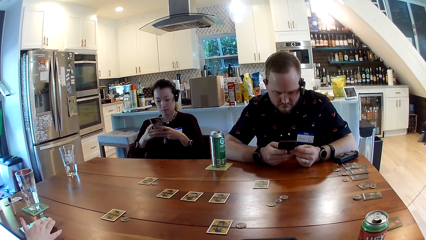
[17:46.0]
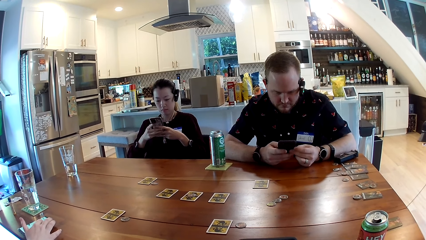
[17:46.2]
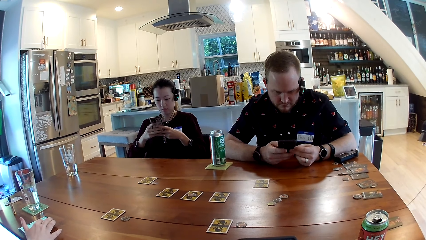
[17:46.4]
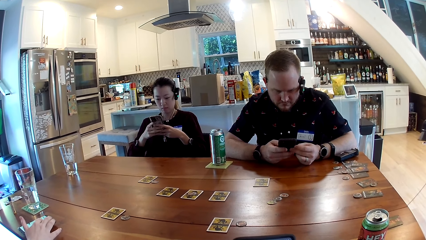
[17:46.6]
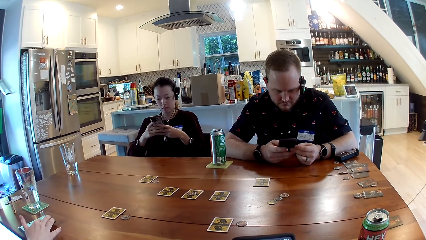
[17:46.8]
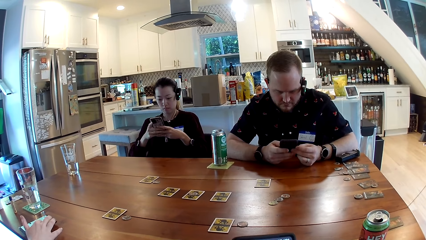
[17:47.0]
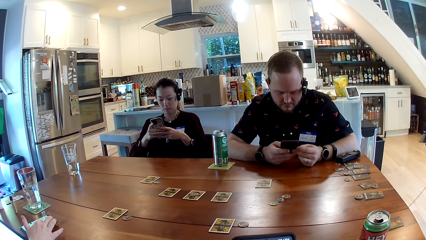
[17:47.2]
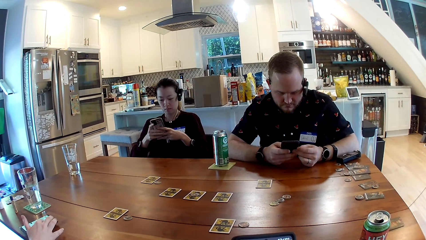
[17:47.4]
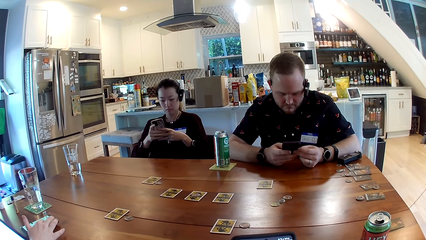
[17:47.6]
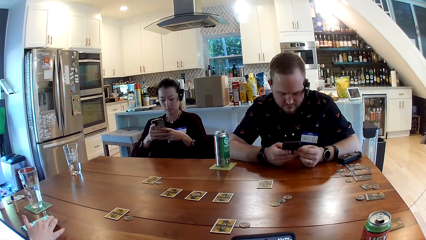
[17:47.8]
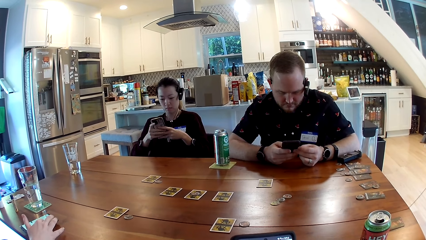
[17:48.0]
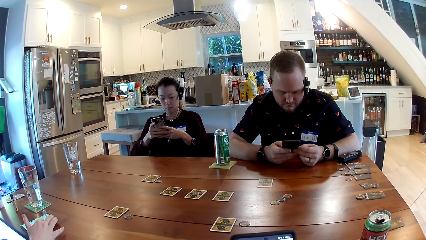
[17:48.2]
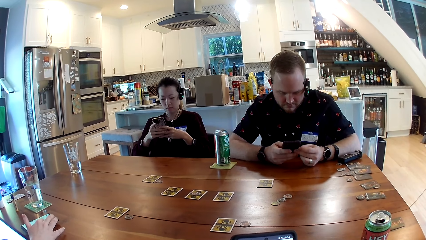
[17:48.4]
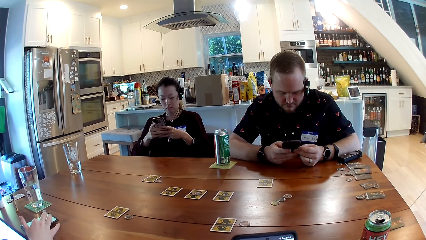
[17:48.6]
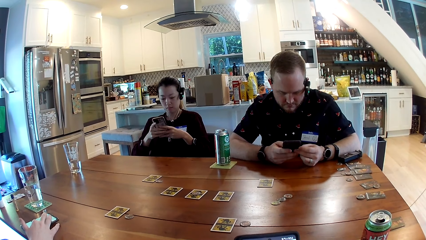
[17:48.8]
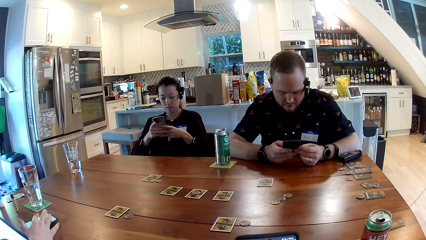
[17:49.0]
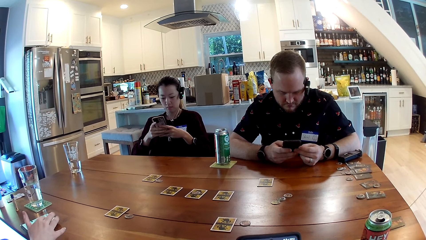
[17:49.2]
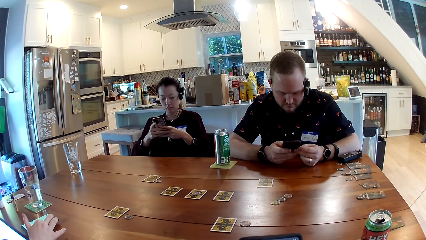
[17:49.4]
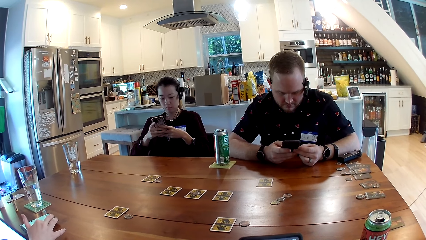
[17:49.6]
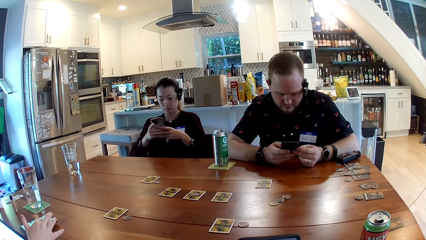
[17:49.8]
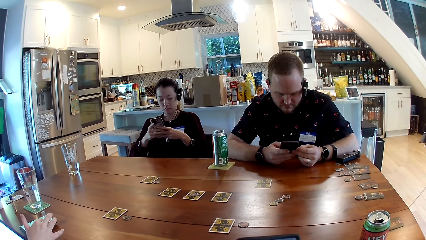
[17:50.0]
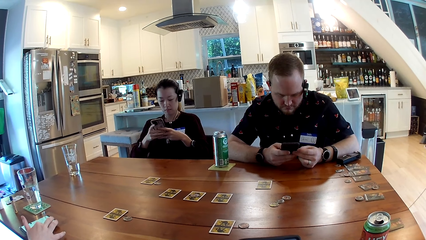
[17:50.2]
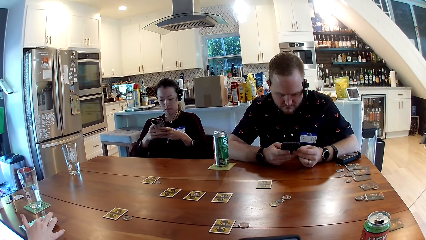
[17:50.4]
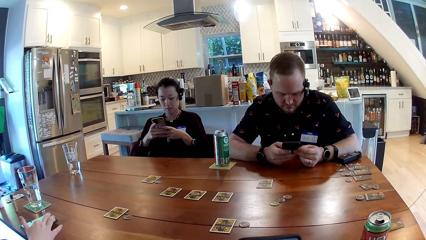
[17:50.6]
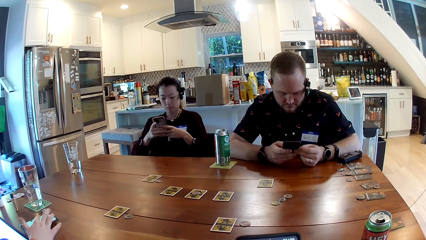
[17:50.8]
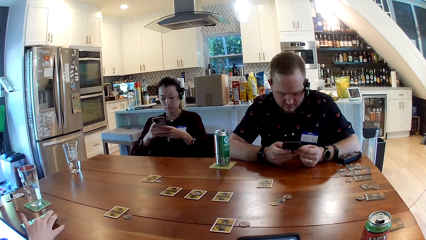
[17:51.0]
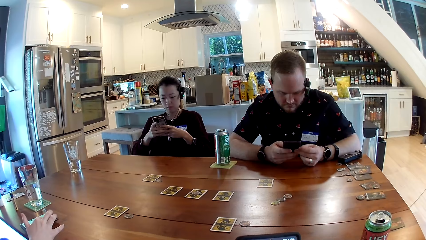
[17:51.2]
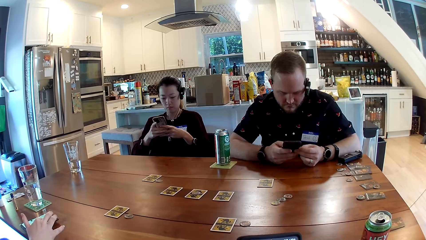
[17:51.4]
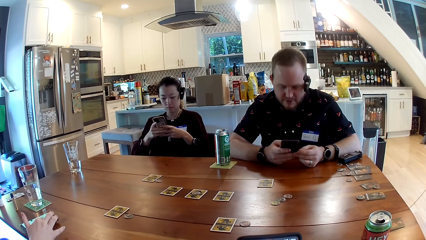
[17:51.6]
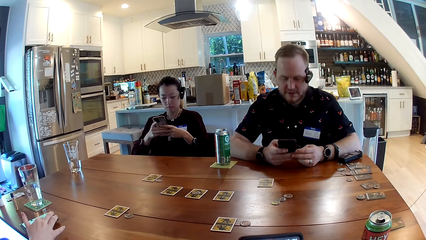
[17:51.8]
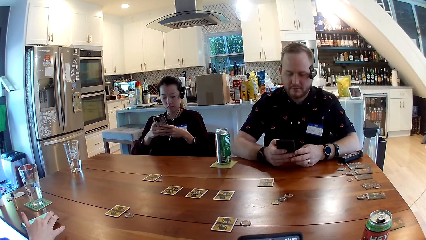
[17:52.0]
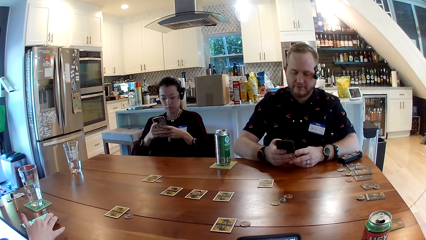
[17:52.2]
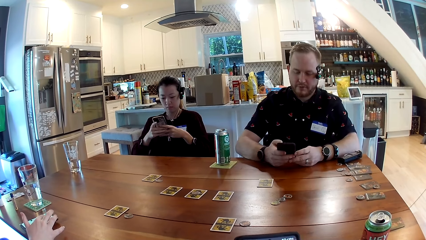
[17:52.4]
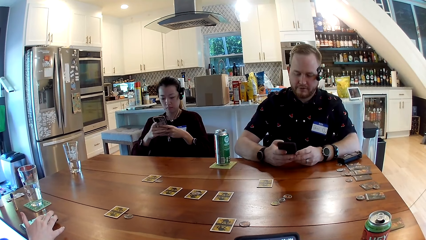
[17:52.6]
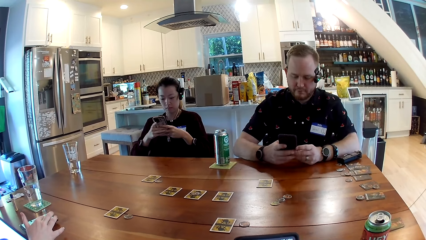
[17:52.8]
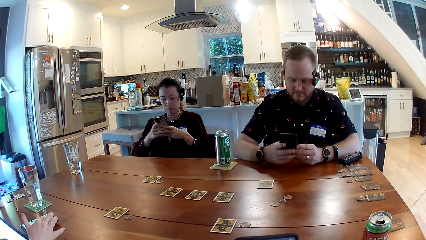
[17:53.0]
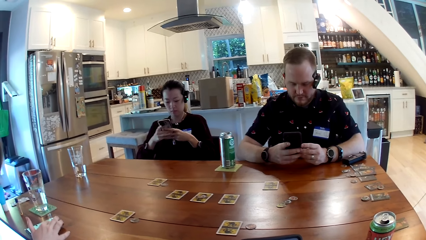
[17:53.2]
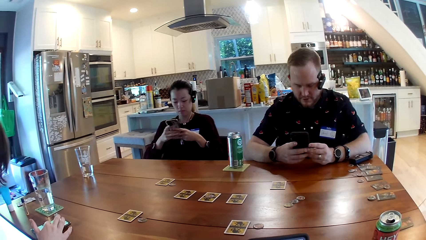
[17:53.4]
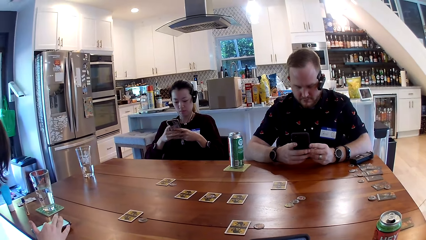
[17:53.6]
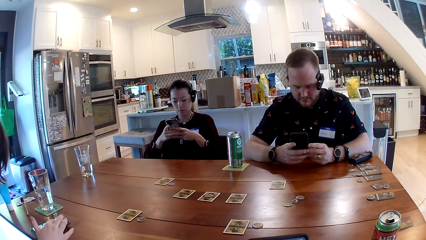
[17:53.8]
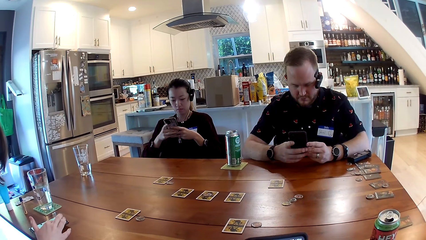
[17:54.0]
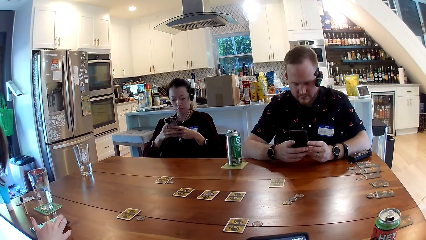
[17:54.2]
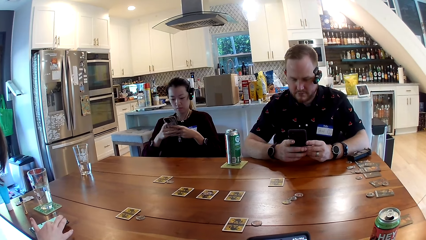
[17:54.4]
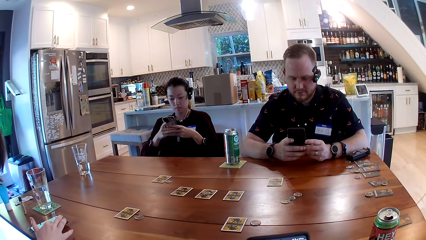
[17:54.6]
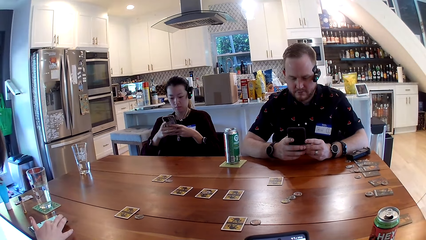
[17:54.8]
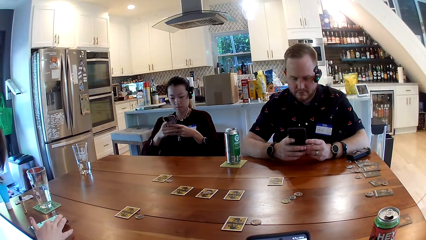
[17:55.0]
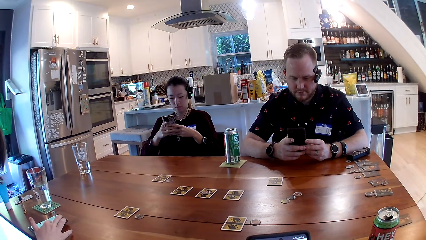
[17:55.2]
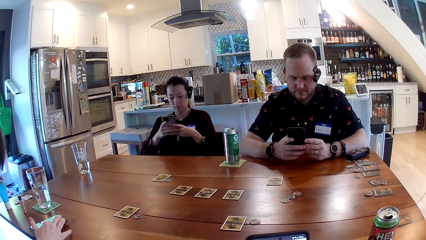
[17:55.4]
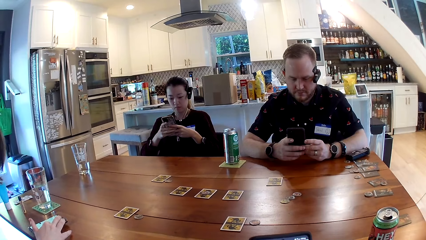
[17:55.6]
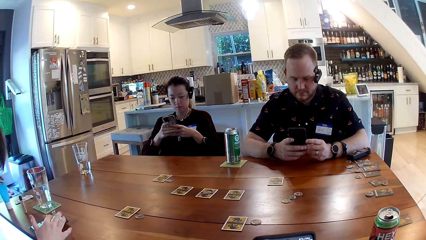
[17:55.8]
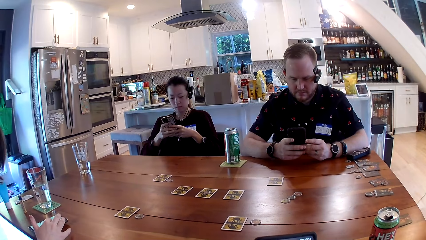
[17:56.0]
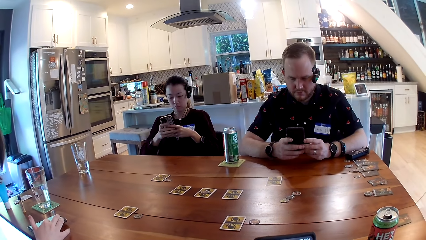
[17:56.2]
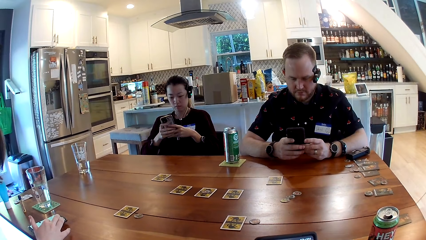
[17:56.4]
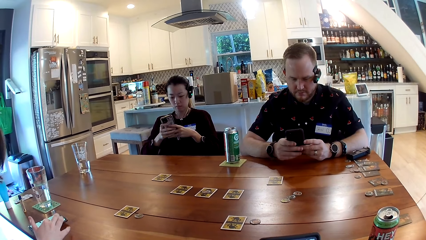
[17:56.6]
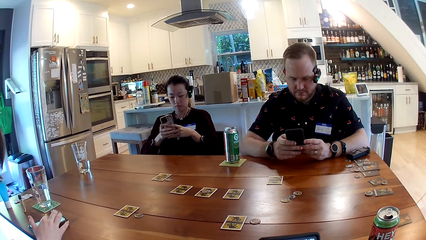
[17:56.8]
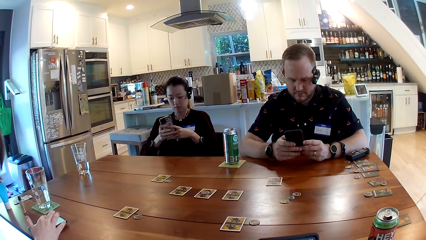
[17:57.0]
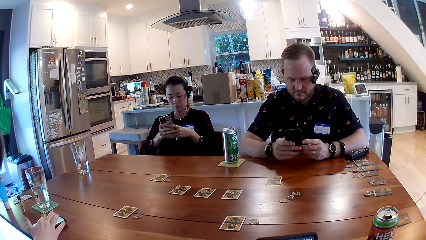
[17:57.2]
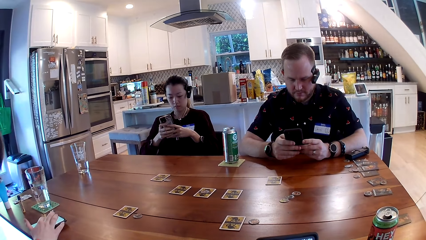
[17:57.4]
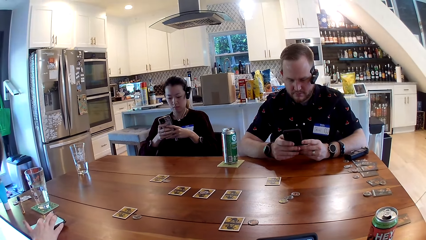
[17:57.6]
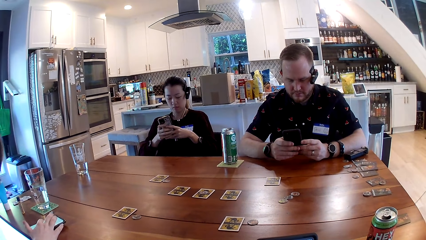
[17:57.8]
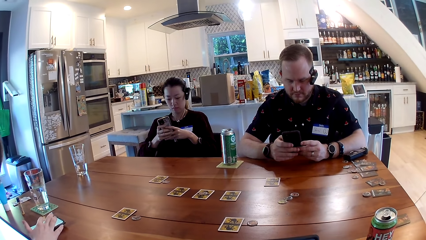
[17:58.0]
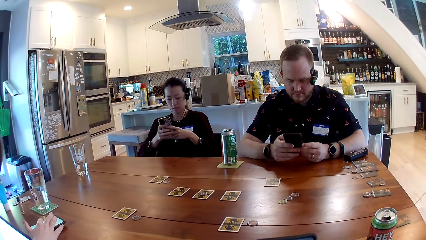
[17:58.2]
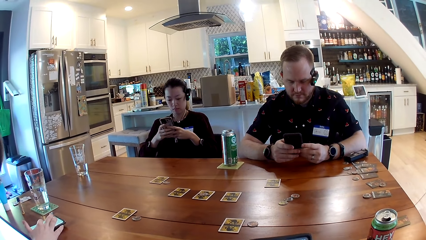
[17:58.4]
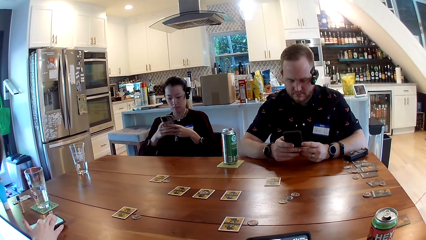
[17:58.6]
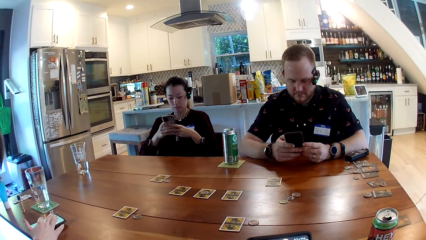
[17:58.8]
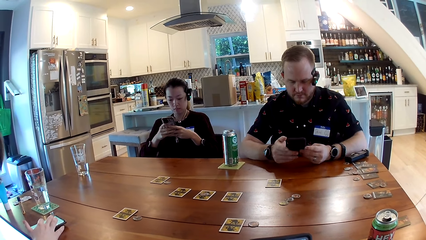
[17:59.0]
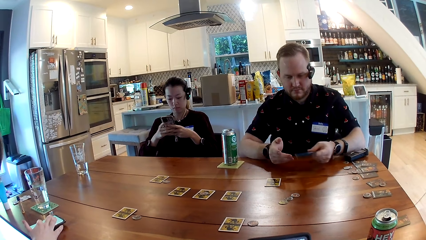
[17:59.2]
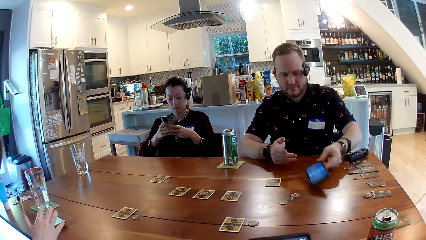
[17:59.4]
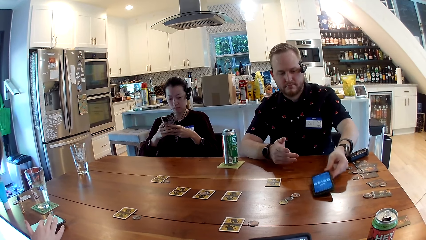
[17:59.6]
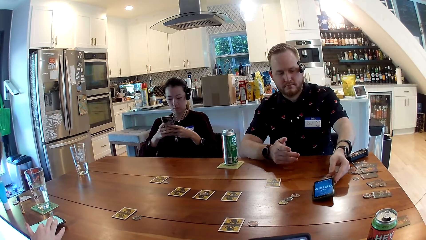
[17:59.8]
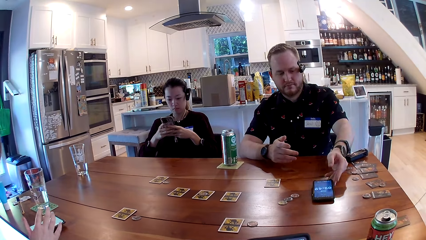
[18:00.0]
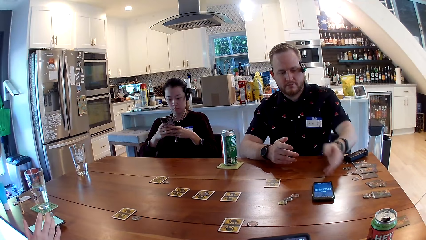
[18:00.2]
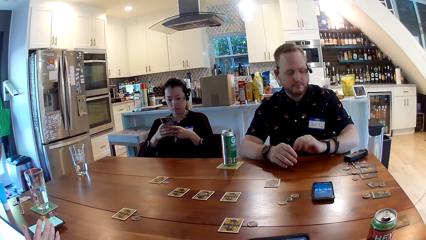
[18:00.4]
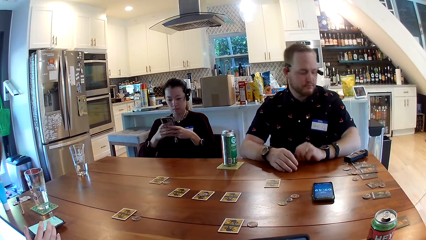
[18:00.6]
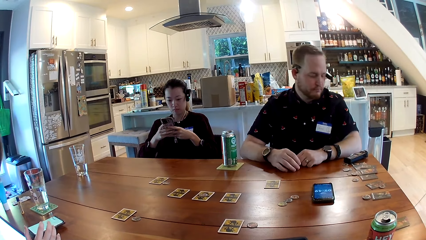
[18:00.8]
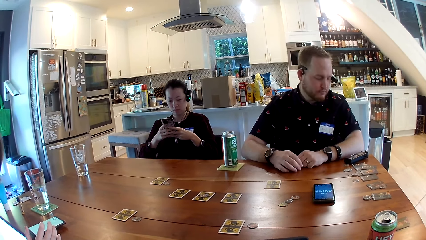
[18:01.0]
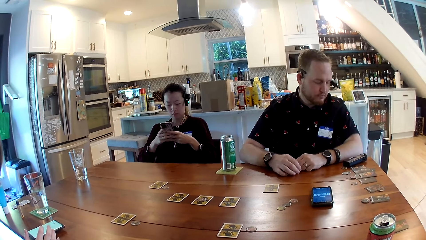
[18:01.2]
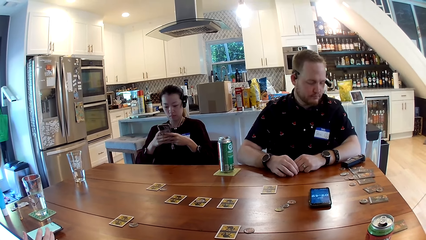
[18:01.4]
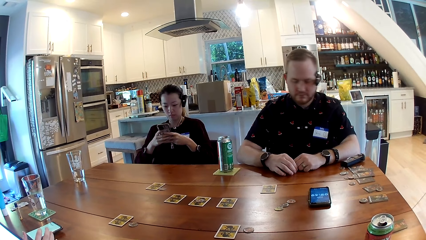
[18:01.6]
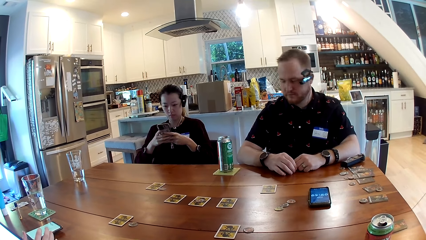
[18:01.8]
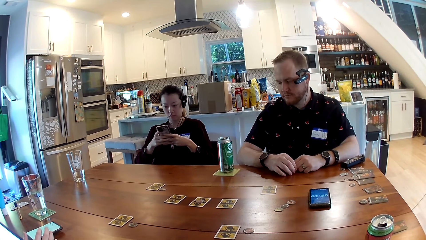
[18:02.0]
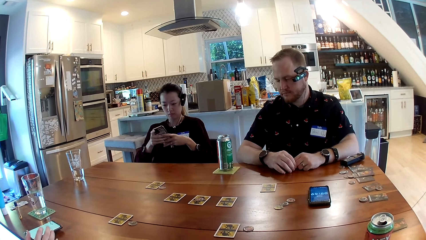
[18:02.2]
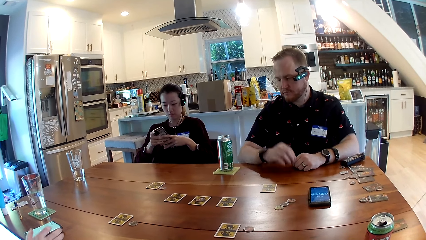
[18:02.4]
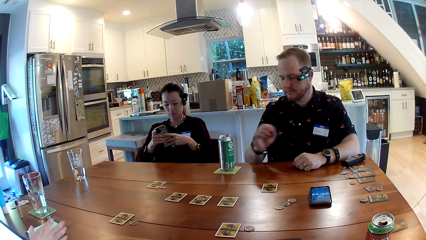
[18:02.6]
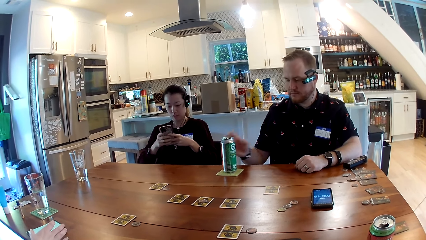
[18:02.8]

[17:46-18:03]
A man converses with the camera wearer. The man and a woman scroll the phone. The man puts the phone down on the table with his left hand. The man looks around.
